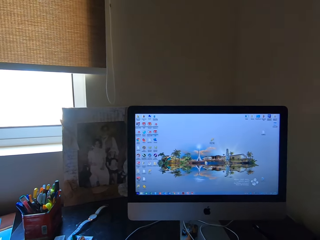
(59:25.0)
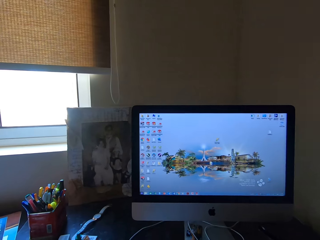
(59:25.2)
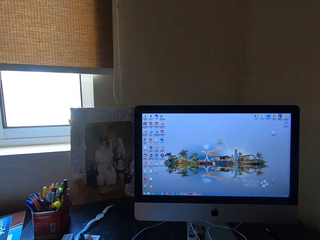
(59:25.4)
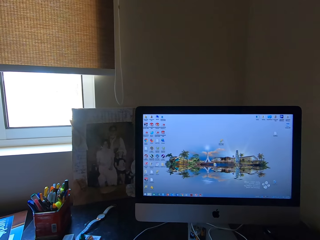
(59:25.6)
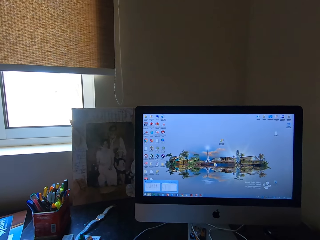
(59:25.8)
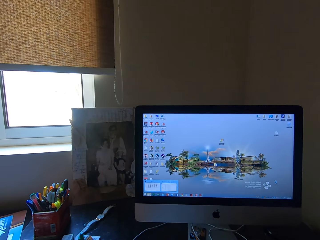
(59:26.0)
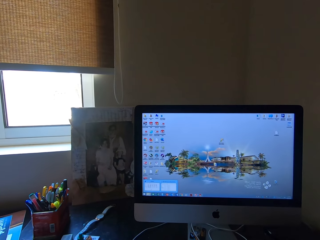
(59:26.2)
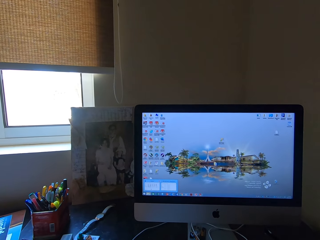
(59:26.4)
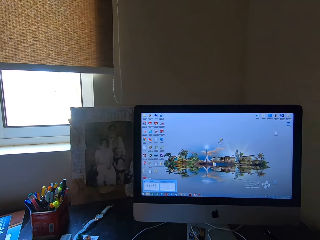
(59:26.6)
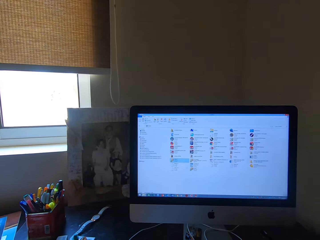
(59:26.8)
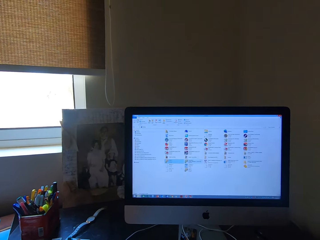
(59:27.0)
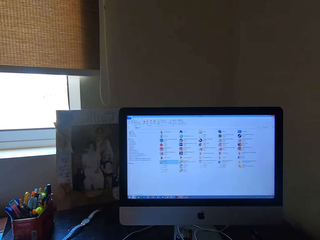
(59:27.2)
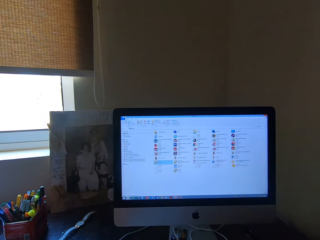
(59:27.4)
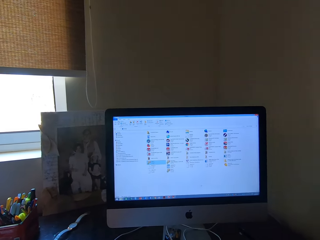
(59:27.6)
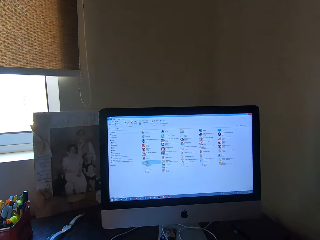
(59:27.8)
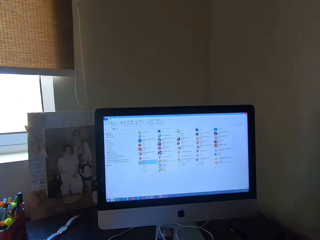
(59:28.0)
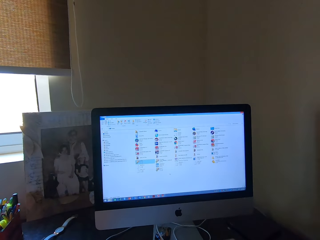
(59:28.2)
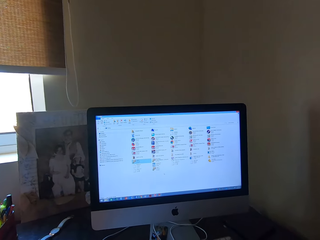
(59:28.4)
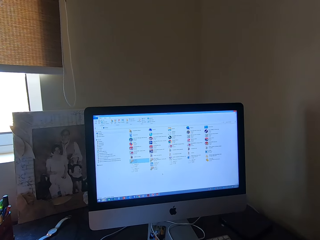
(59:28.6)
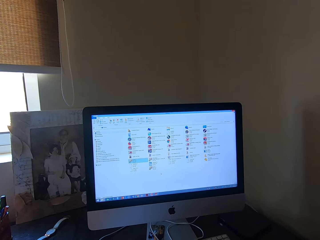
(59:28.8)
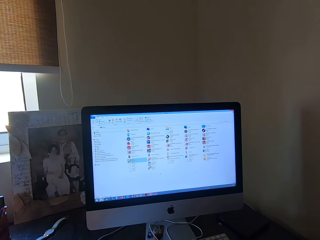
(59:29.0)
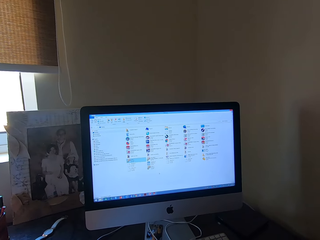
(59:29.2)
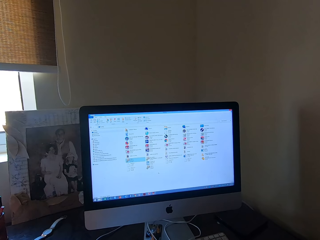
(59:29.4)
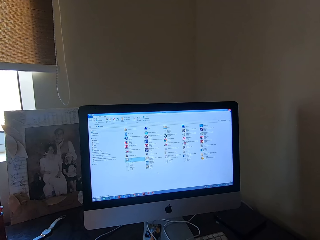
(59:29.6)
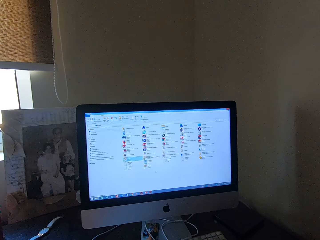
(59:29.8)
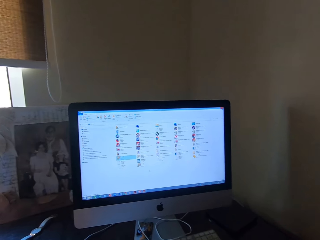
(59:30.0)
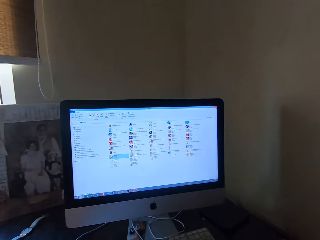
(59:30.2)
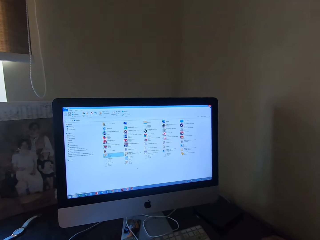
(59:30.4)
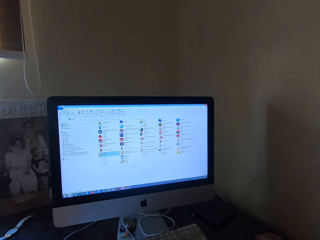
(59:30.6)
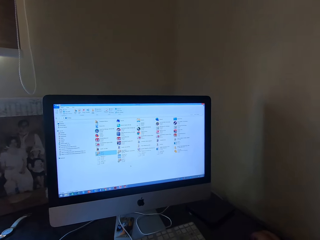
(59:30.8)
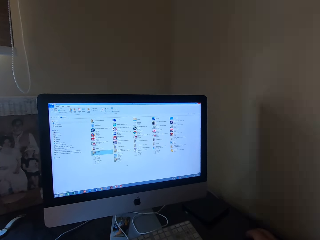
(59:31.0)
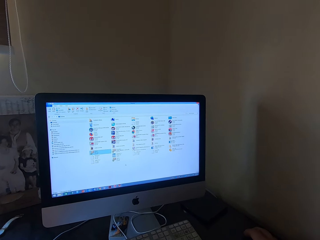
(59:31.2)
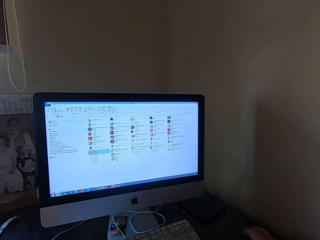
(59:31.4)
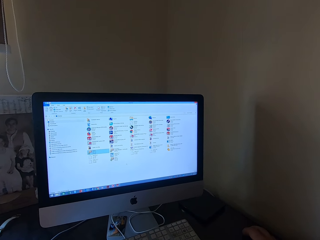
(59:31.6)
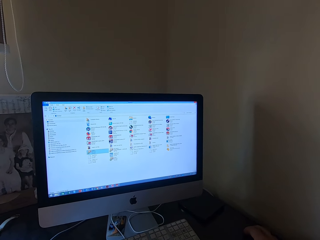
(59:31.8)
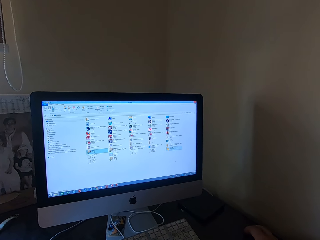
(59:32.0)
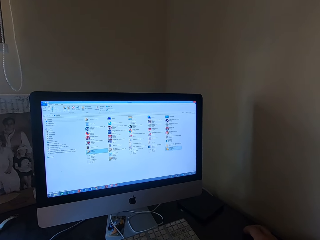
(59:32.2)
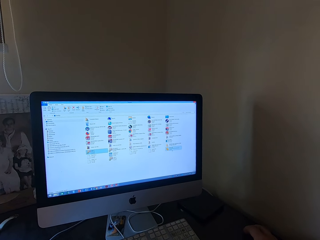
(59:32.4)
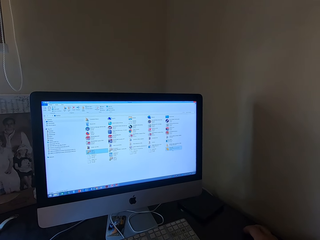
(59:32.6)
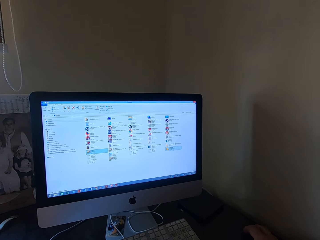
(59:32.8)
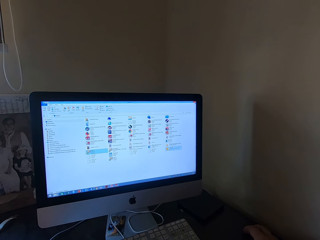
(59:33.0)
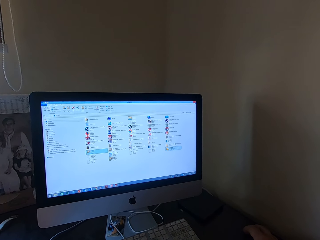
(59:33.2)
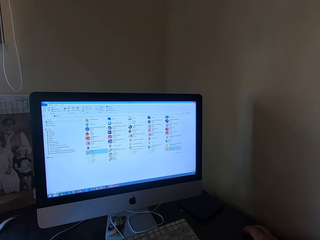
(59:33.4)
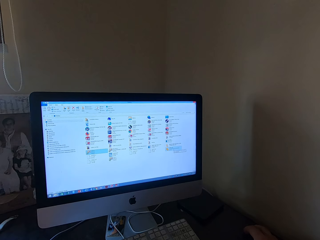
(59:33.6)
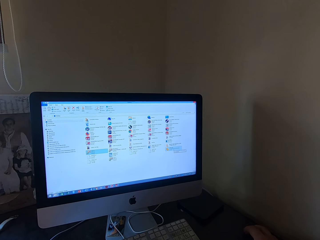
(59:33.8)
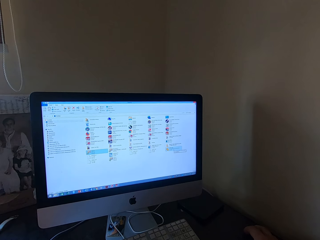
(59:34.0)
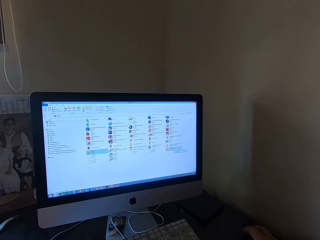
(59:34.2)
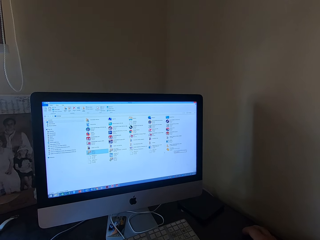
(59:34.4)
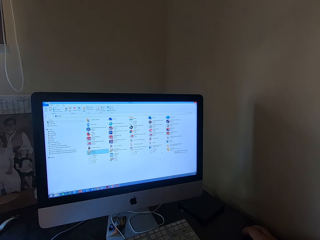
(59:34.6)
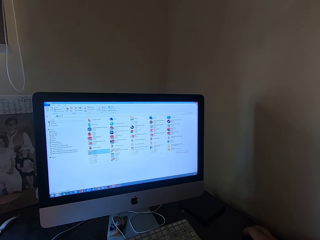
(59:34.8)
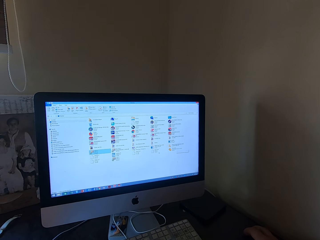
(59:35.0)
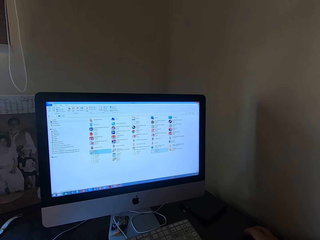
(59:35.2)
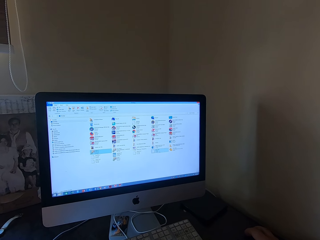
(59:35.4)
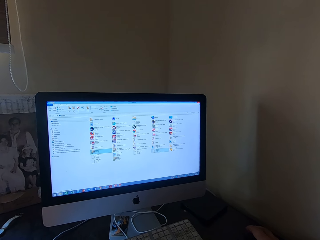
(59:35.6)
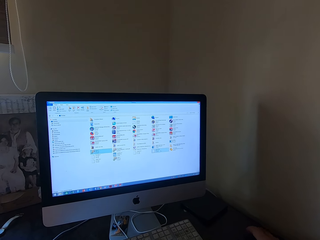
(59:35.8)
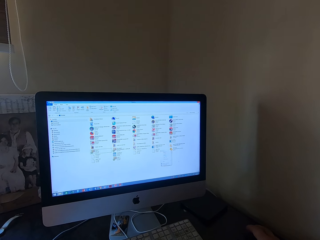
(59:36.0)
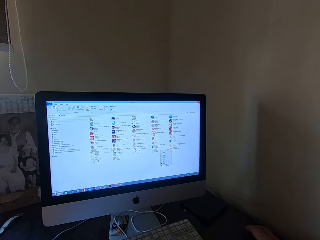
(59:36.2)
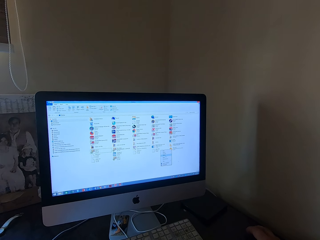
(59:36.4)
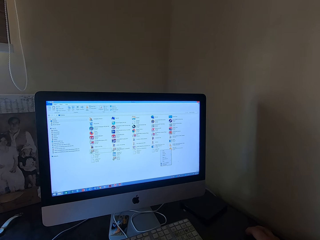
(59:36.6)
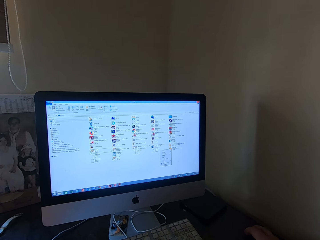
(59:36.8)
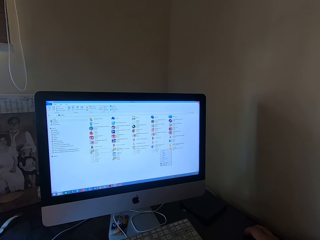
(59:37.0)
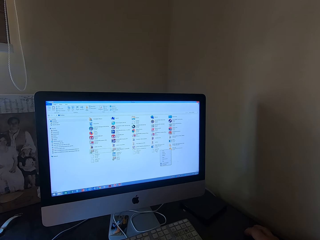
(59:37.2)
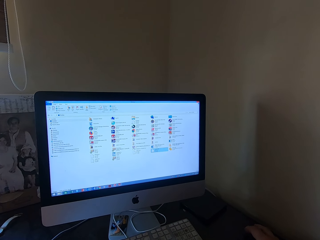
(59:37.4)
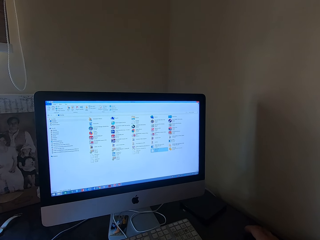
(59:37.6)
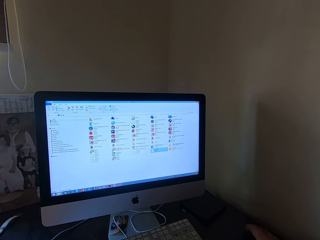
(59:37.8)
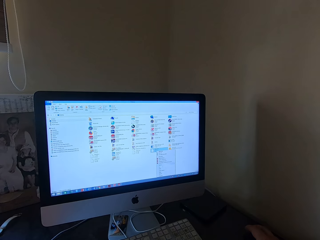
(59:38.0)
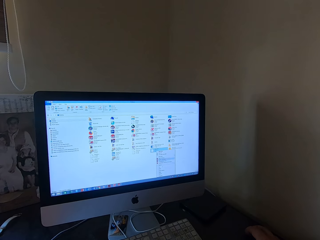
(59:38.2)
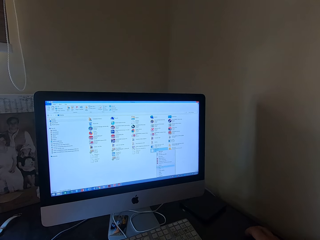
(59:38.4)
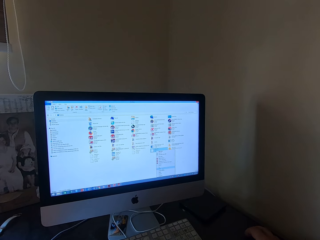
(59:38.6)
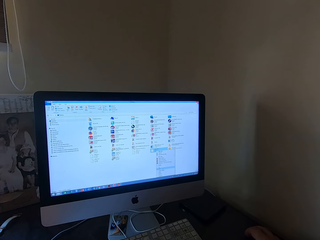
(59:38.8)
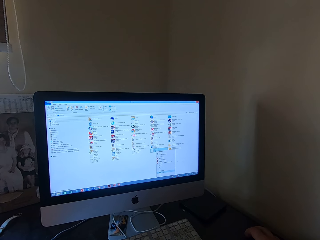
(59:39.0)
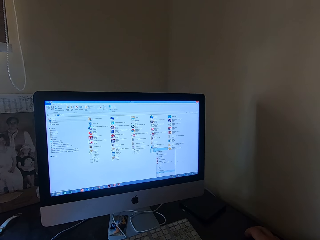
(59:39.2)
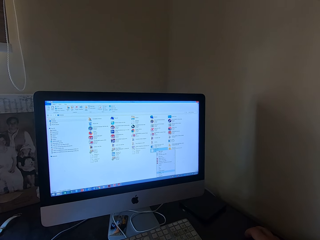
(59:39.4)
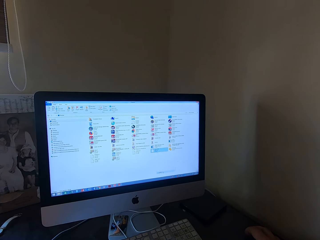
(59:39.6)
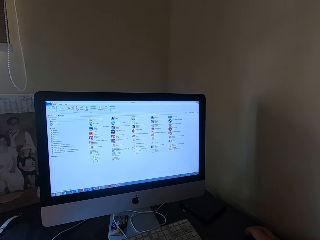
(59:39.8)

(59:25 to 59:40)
The camera wearer clicks on a mouse. They click on the mouse again. They scroll on the mouse. They click on the mouse.

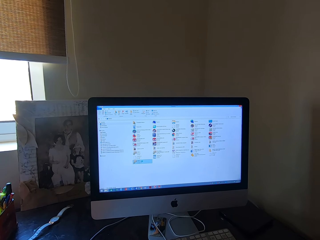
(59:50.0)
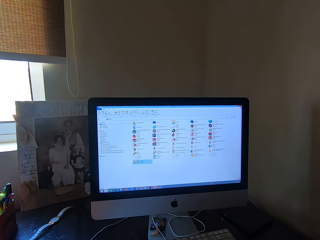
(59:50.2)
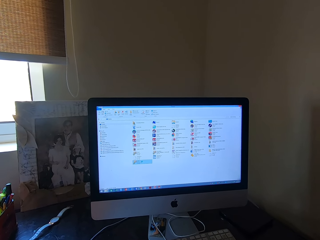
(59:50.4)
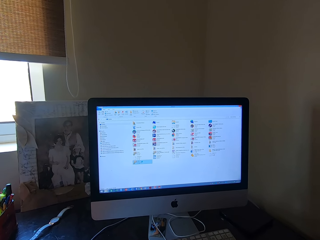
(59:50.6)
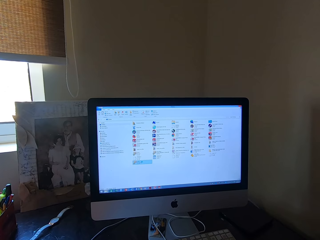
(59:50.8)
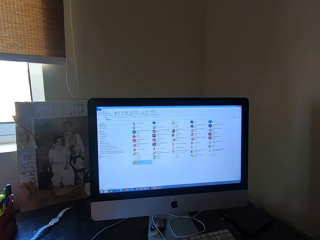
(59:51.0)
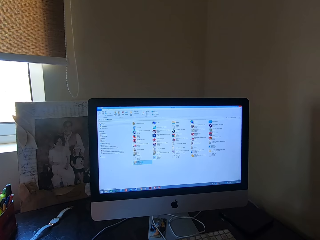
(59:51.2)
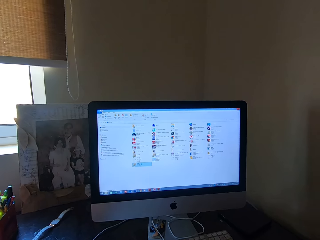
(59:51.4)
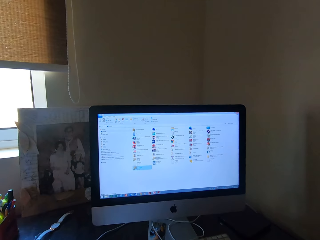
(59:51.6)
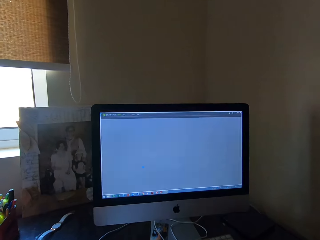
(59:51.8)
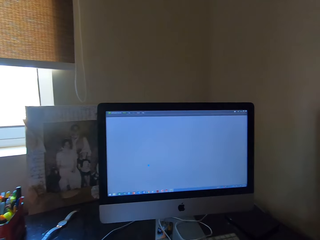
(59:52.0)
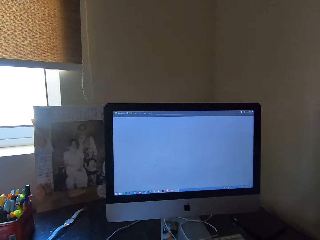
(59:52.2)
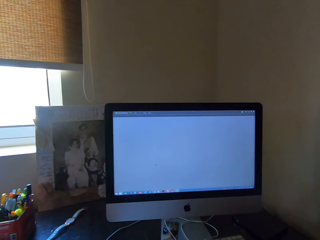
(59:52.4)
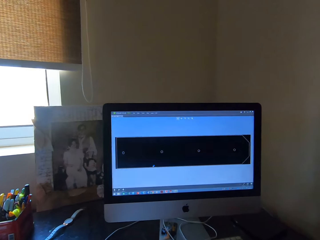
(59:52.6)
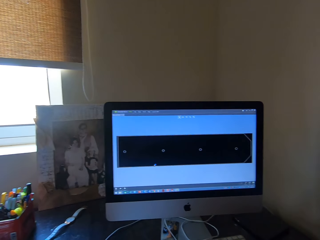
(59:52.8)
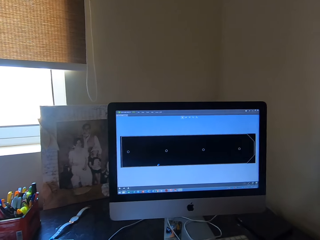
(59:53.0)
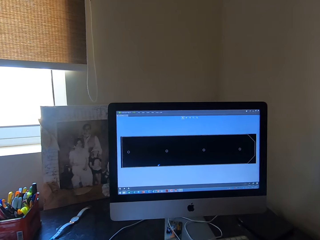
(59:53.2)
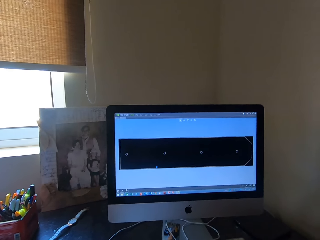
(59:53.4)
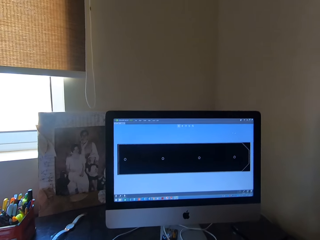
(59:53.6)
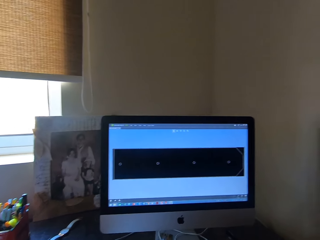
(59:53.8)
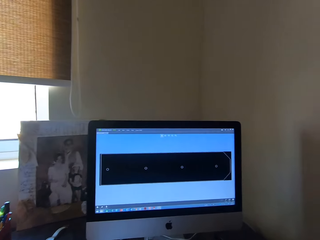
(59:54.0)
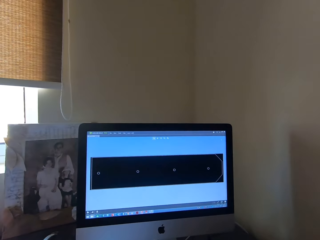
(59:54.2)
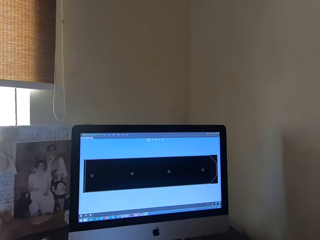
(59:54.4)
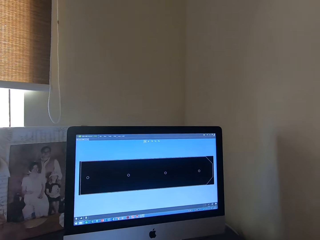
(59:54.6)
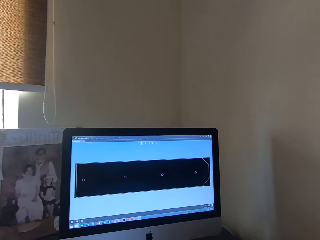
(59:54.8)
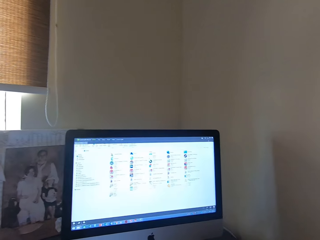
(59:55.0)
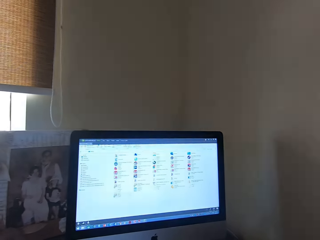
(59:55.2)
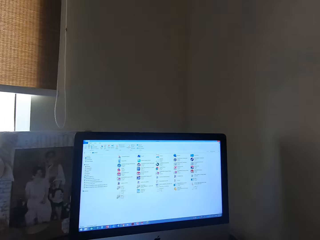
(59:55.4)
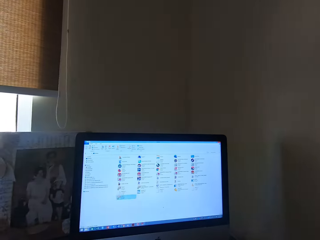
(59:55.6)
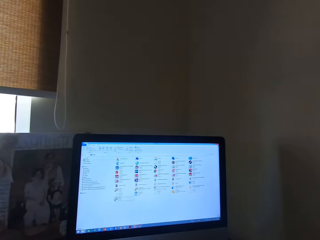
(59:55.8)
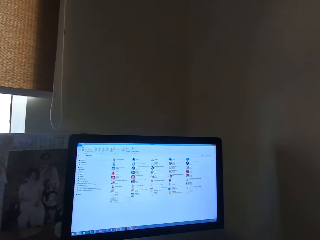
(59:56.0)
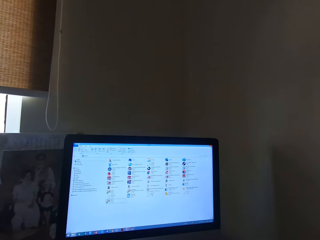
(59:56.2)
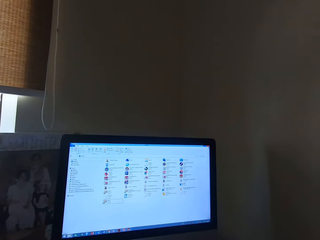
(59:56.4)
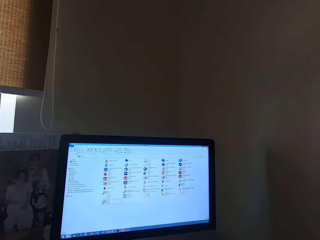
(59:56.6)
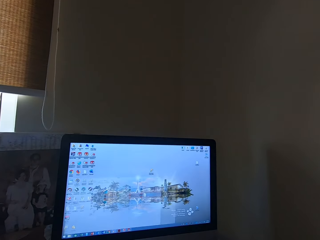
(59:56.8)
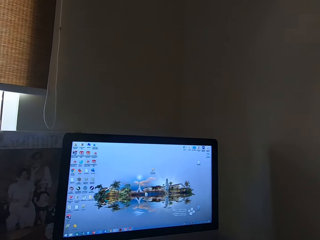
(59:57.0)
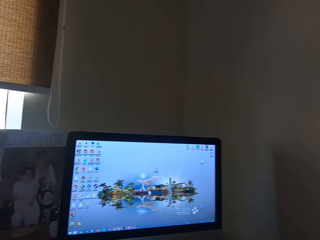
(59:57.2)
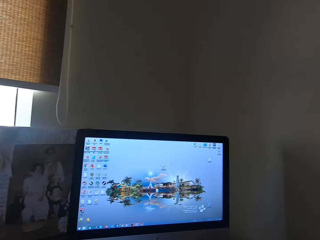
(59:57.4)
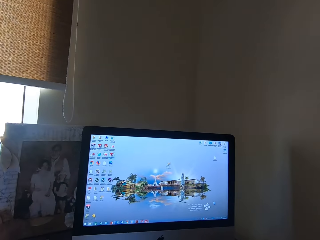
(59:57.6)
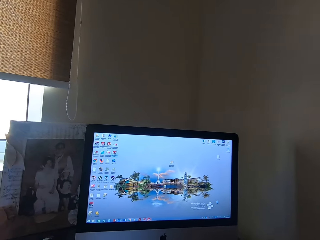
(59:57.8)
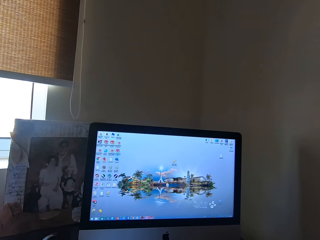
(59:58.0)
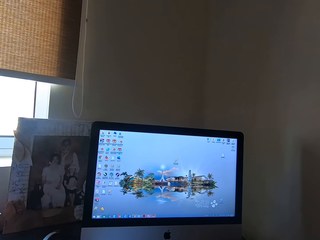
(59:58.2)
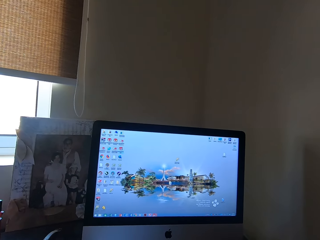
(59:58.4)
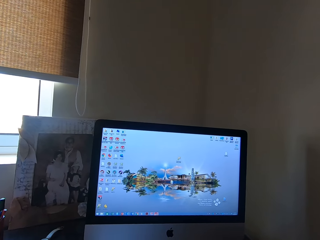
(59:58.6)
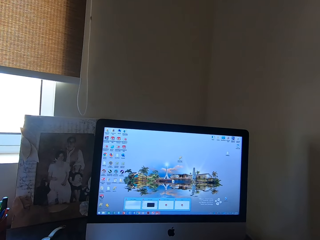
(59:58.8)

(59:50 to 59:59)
The camera wearer clicks on a mouse.
